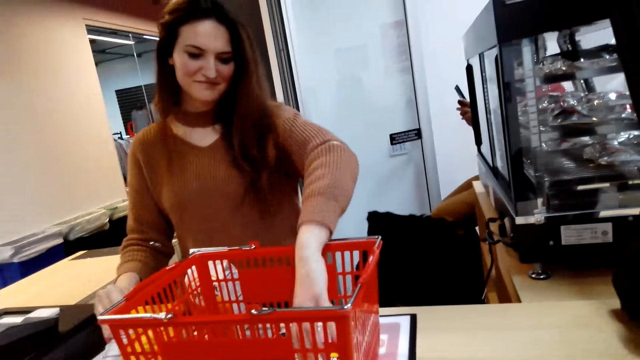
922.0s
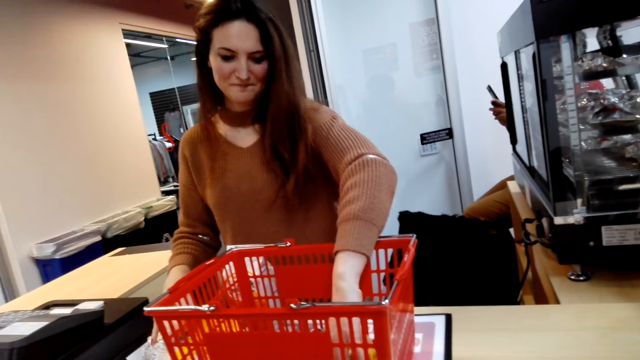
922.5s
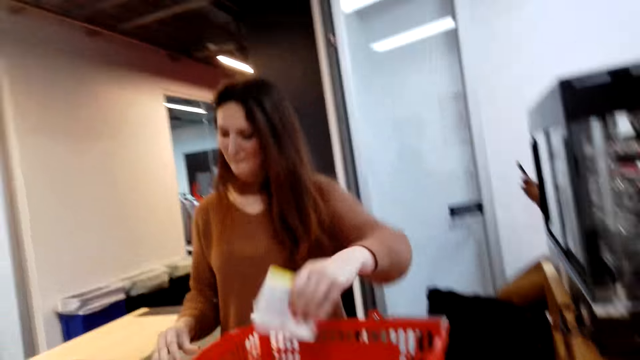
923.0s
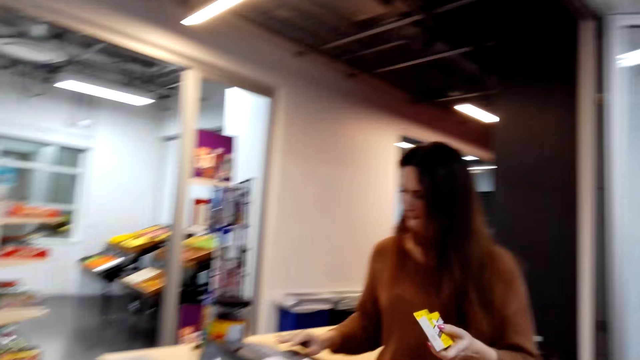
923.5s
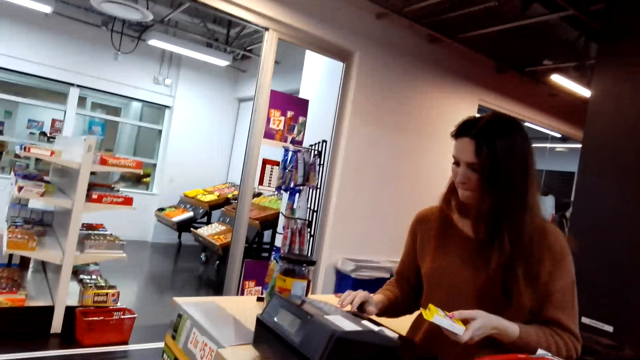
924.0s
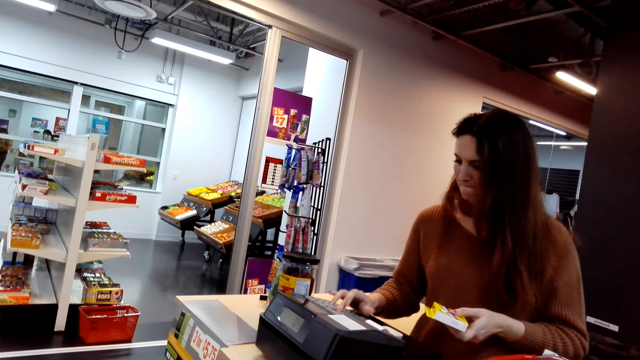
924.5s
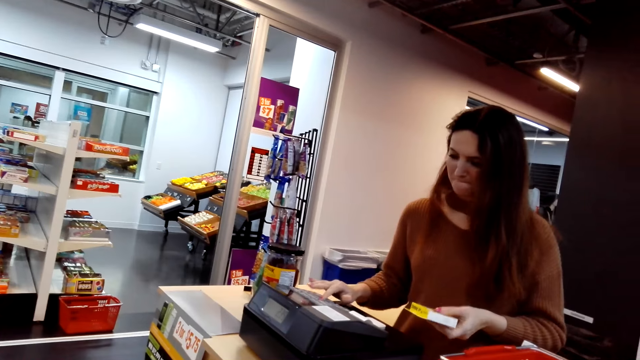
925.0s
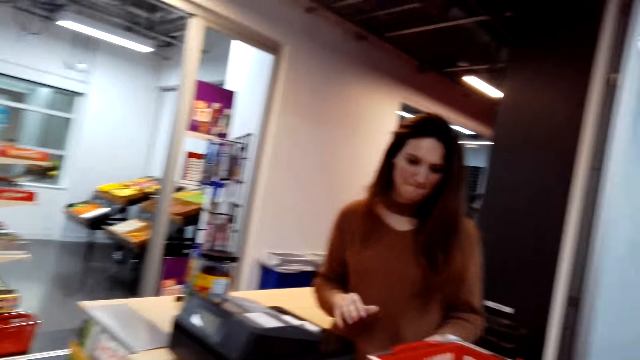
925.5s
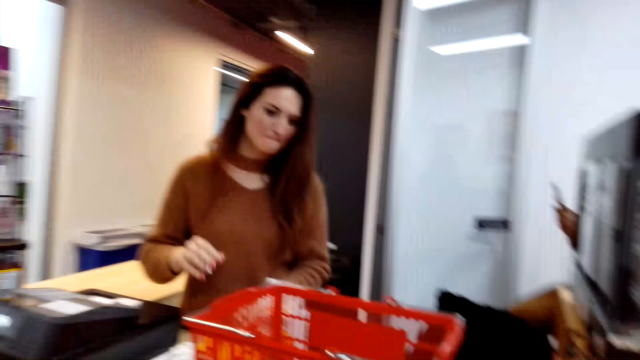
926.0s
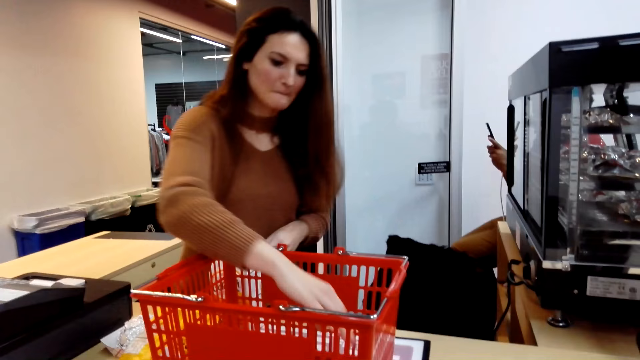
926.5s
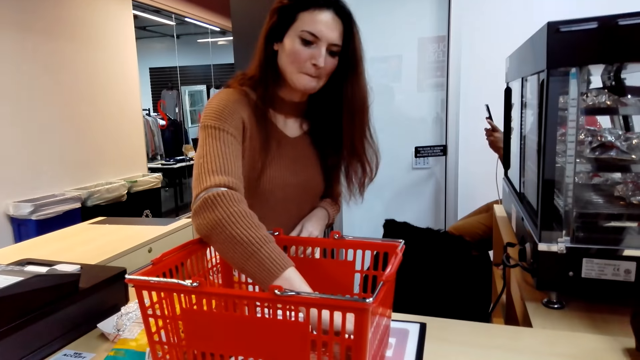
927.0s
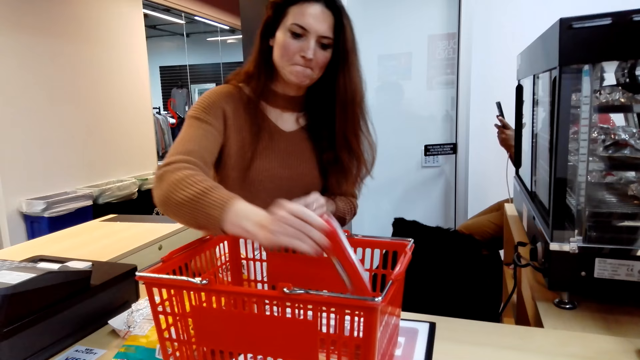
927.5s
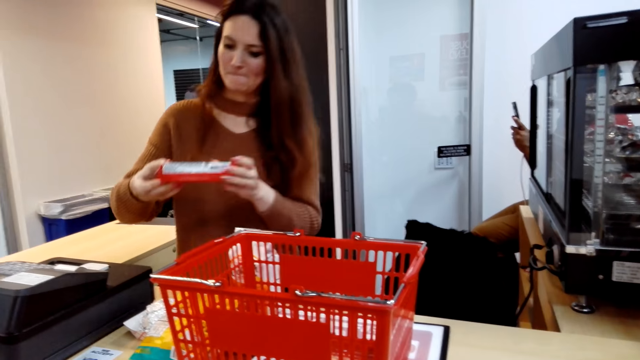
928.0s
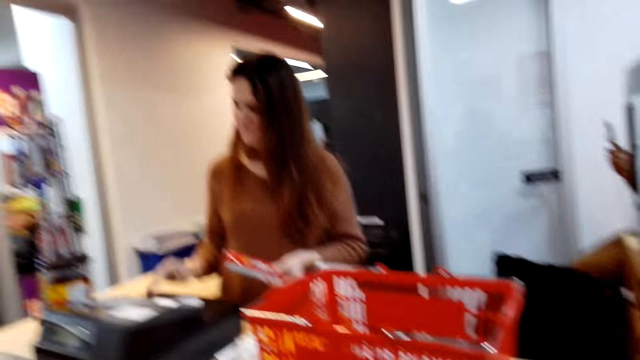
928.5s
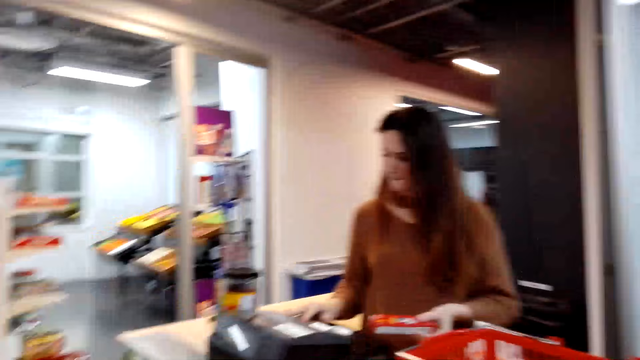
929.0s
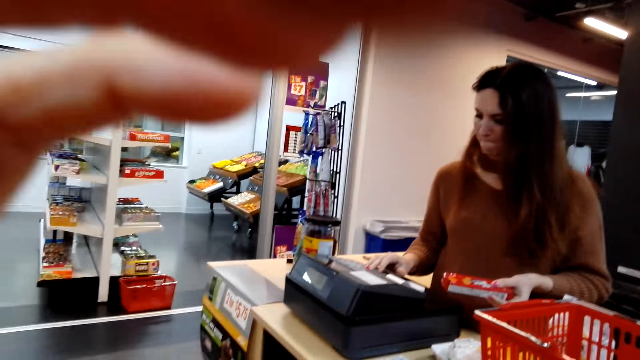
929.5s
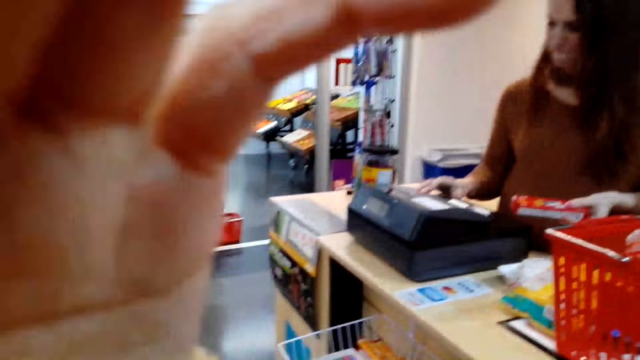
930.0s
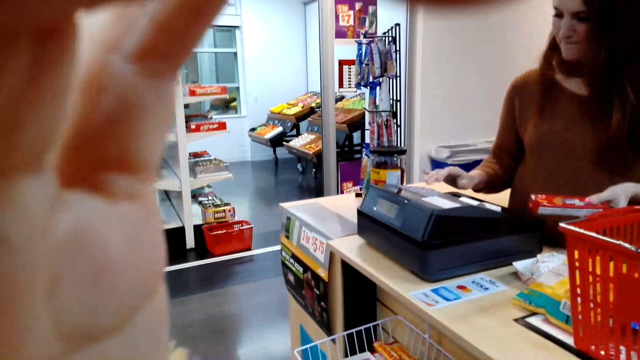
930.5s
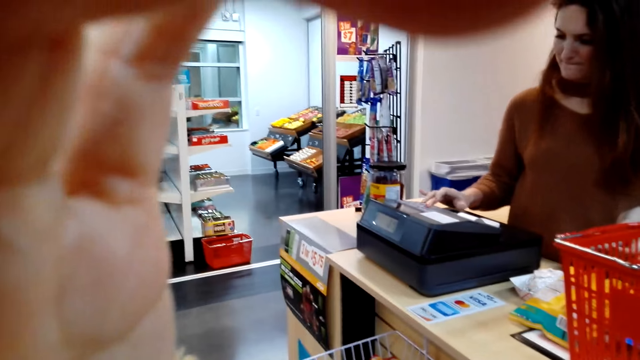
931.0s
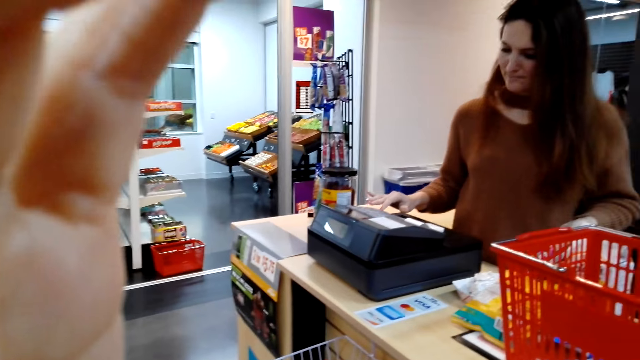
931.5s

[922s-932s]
A person picks up the fifth item from the shopping basket, operates the device, drops the item on the counter, picks up the sixth item from the shopping basket and operates the device. The camera wearer adjusts the camera.

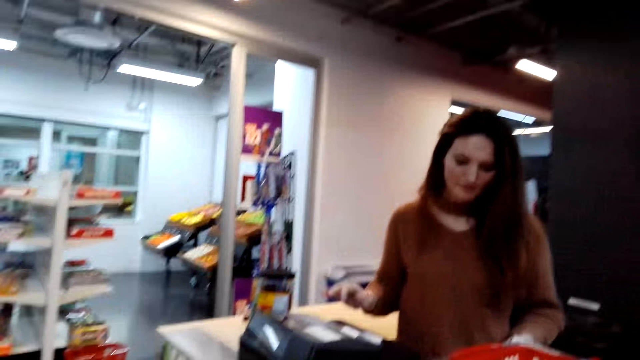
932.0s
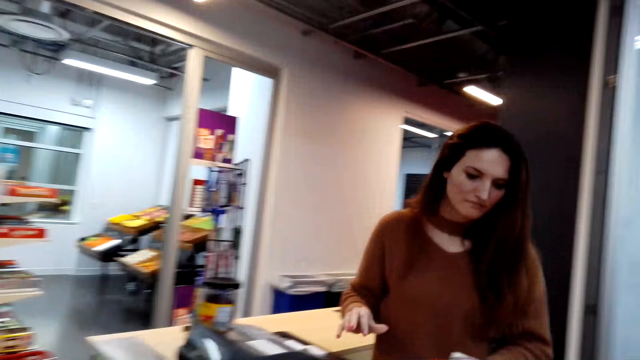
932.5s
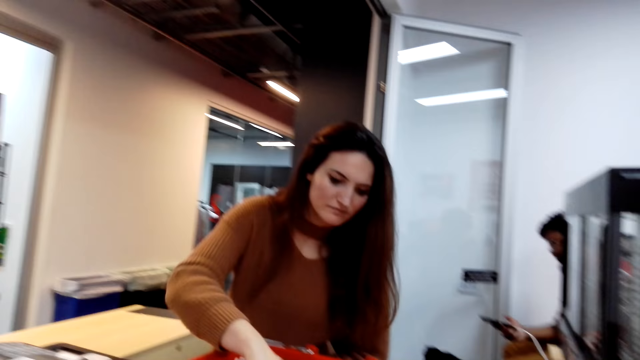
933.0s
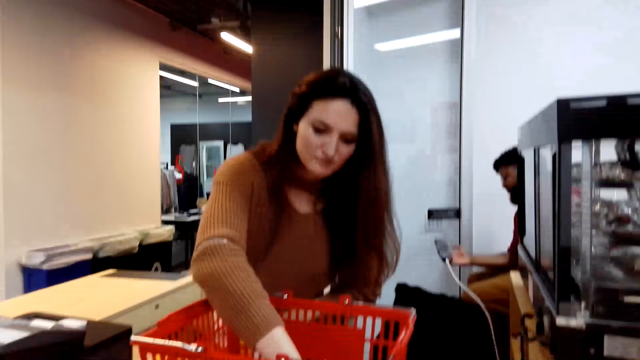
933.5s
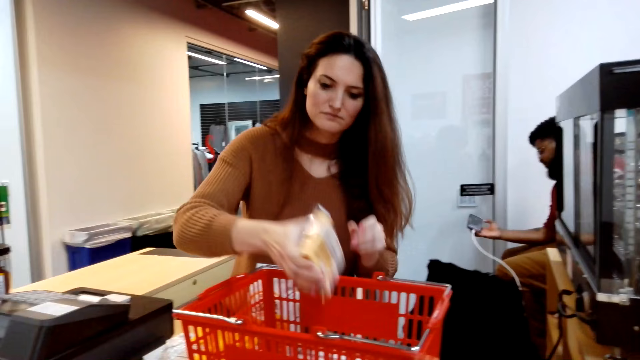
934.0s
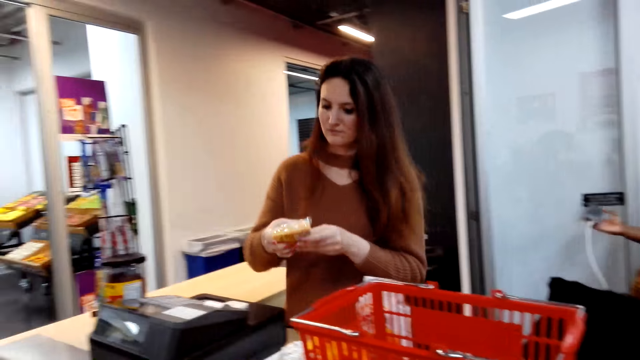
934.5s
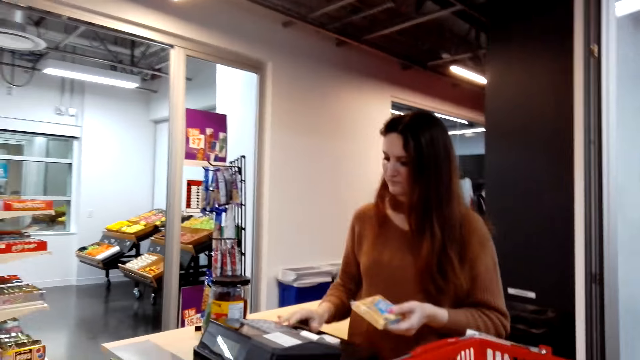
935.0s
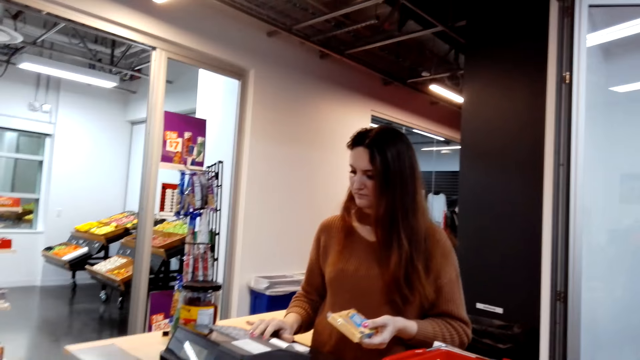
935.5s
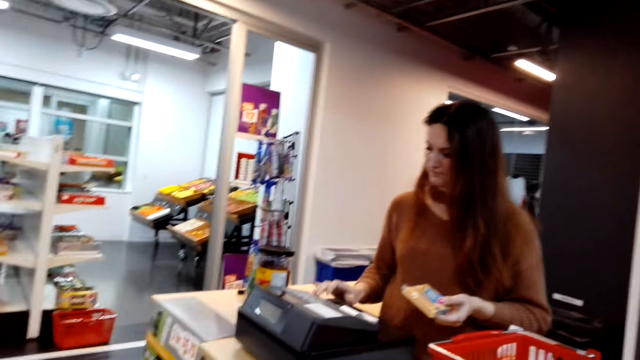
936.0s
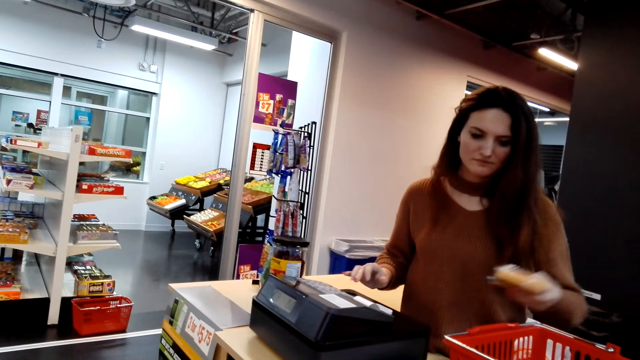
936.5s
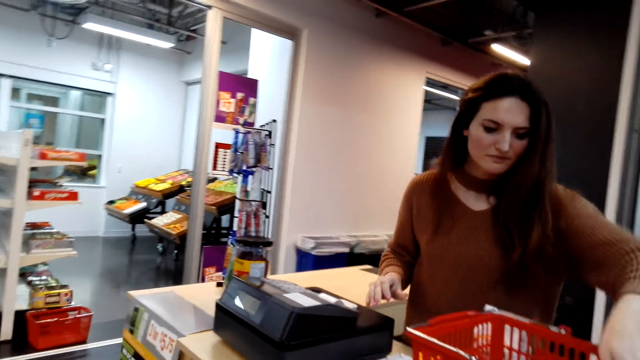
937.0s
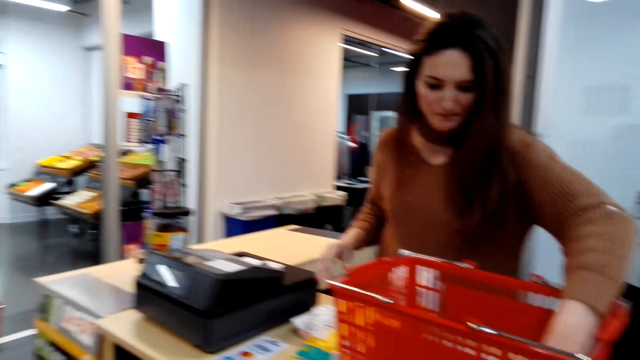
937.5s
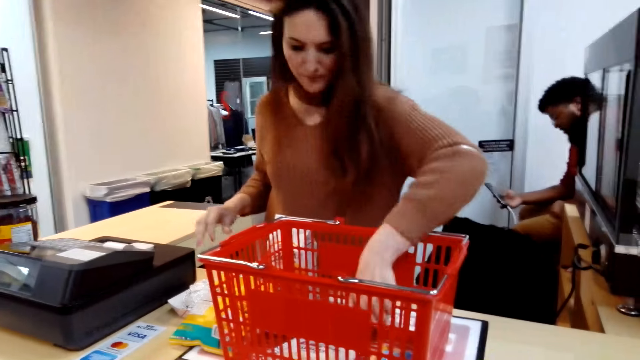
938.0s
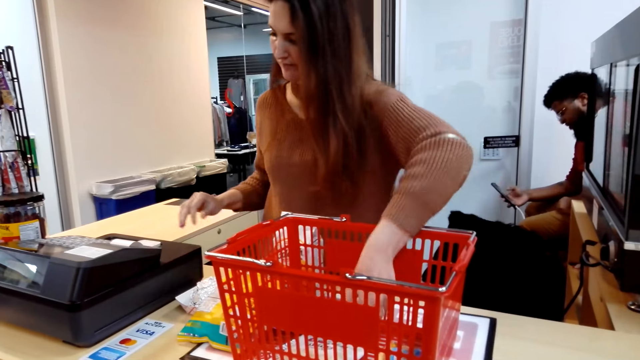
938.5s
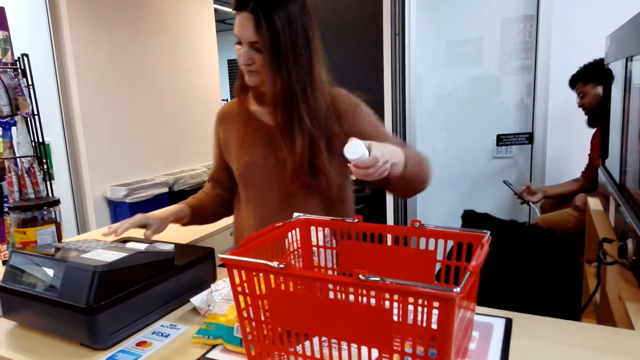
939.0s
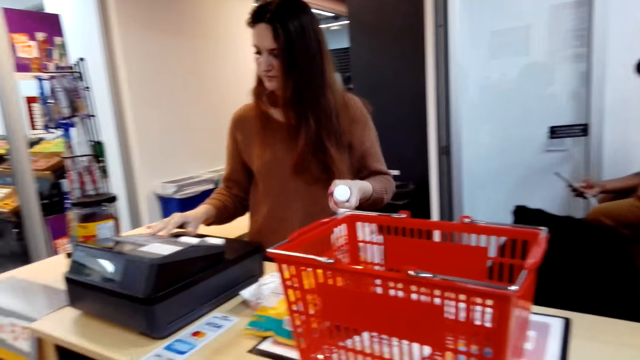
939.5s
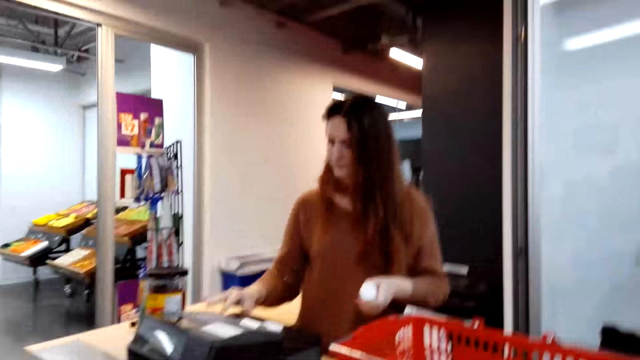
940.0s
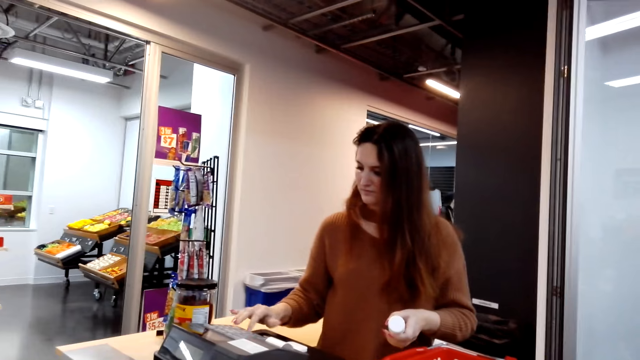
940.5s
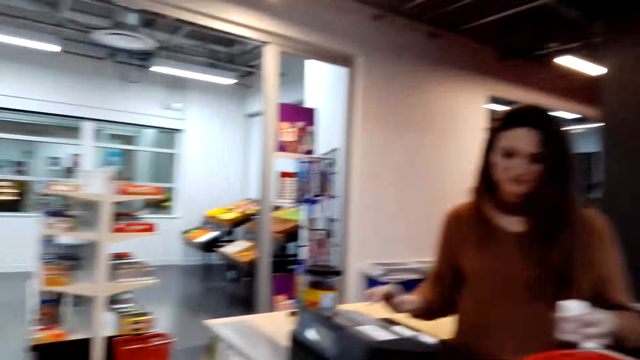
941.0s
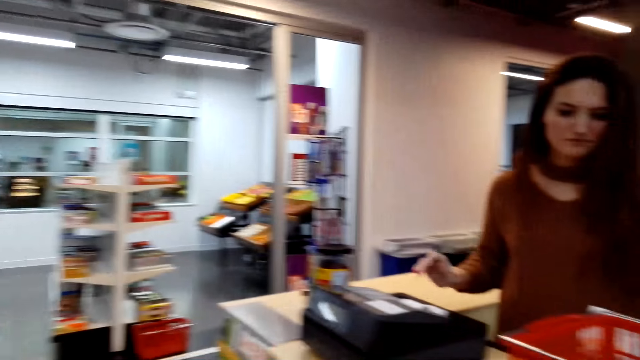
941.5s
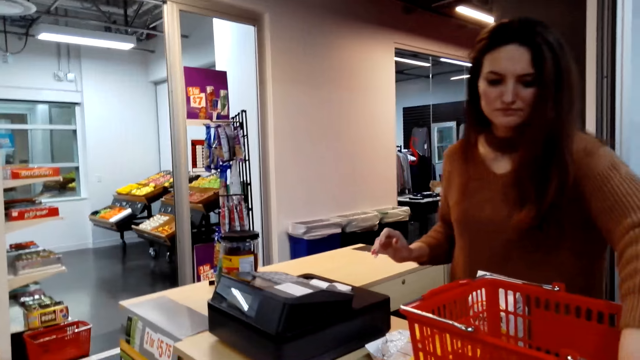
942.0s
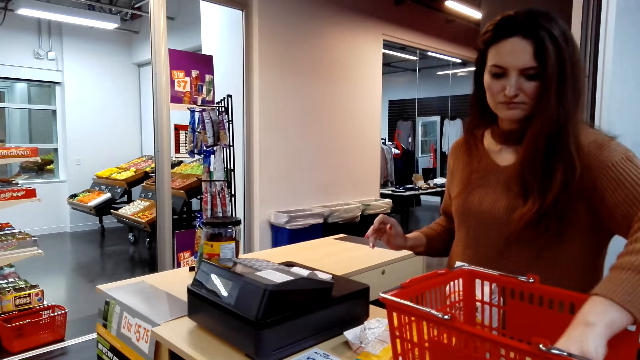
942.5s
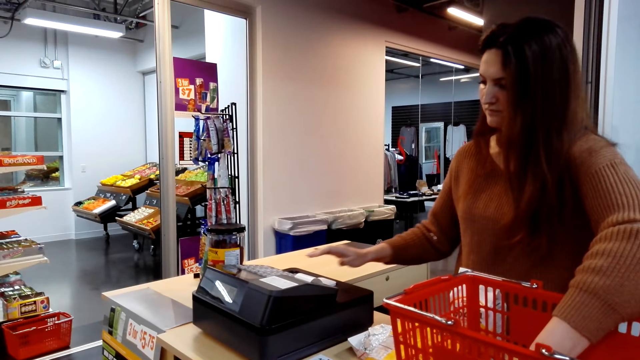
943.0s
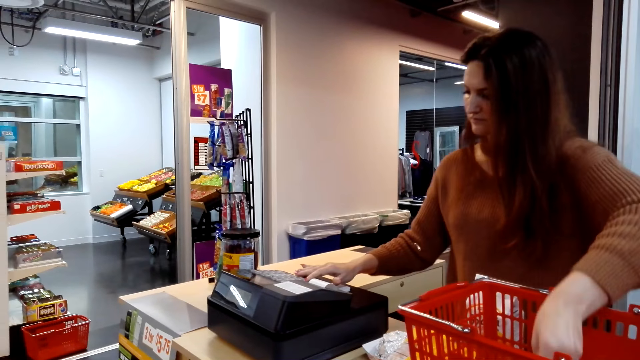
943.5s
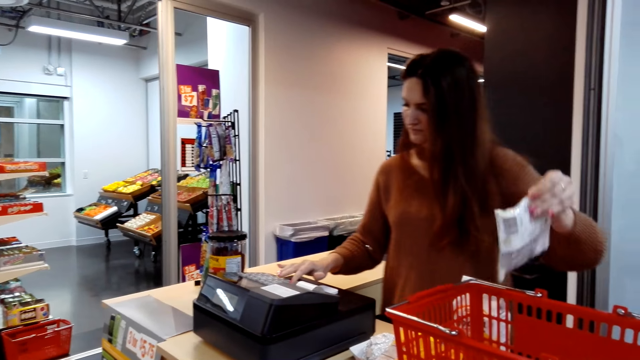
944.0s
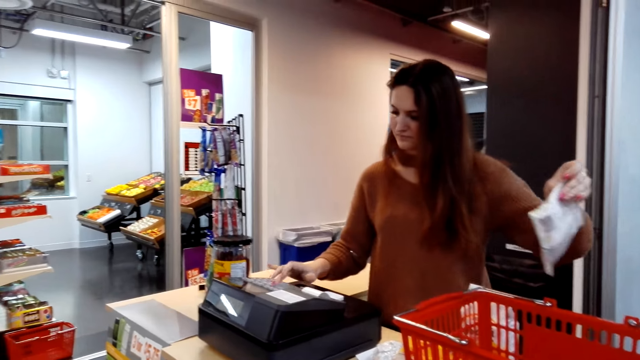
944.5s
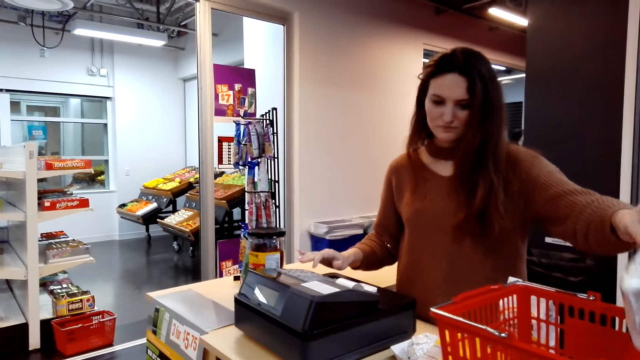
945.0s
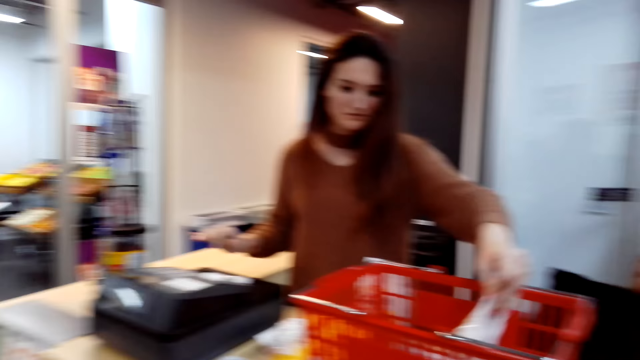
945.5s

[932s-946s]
A person puts the item on the counter, picks up the seventh item from the shopping basket and enters the price of the goods in the computer or device. The person puts the item in the shopping basket, picks up the seventh item from the shopping basket, operates the device, puts the item in the shopping basket, picks up the eighth item from the shopping basket and operates the device.
